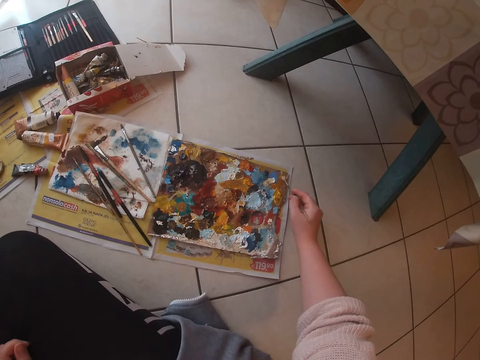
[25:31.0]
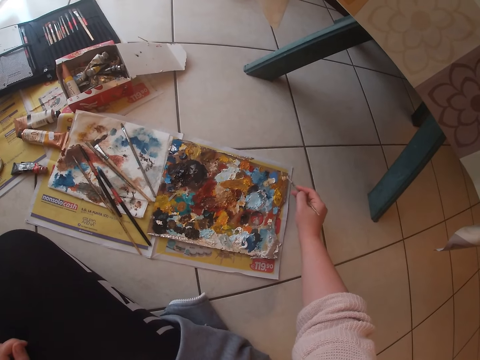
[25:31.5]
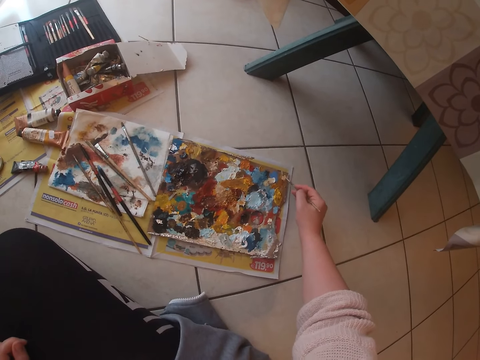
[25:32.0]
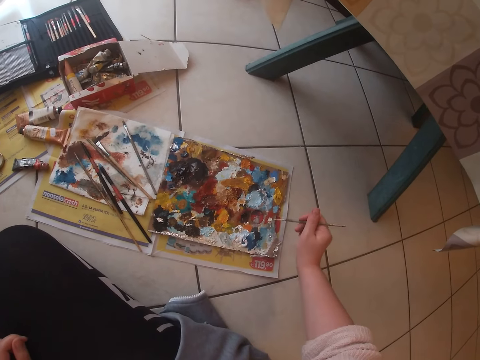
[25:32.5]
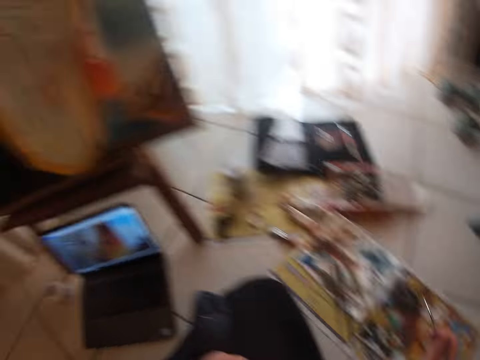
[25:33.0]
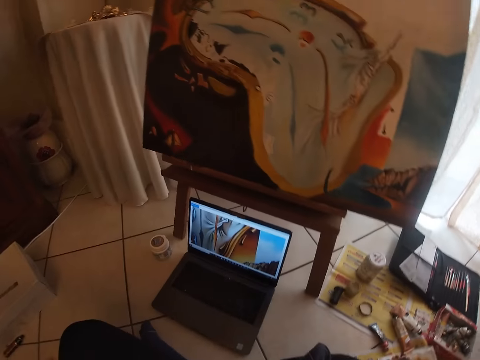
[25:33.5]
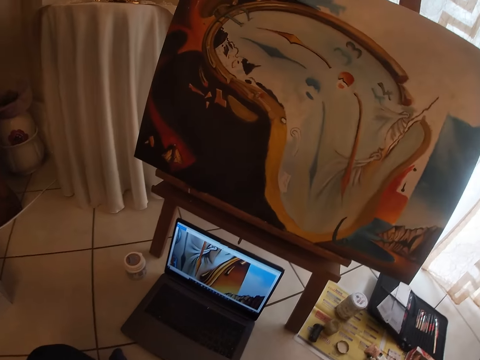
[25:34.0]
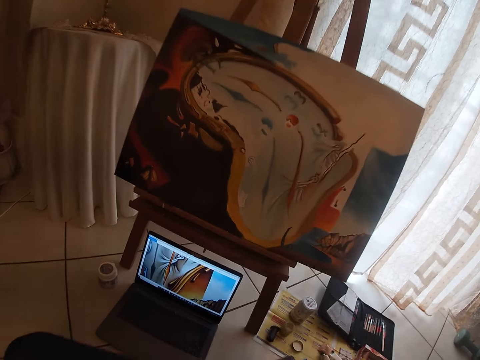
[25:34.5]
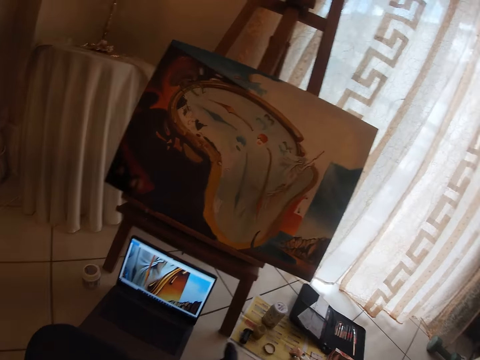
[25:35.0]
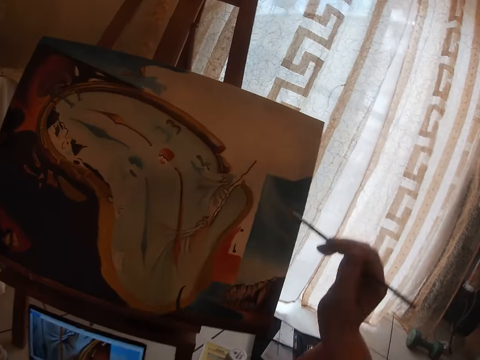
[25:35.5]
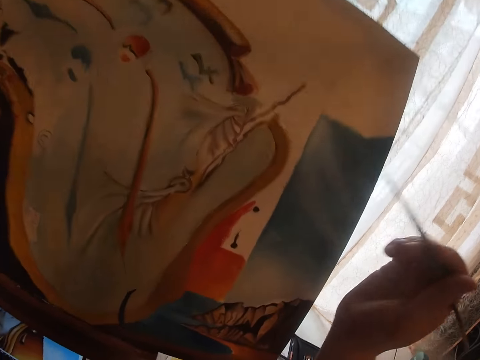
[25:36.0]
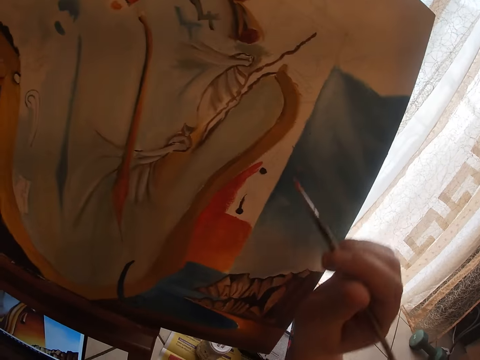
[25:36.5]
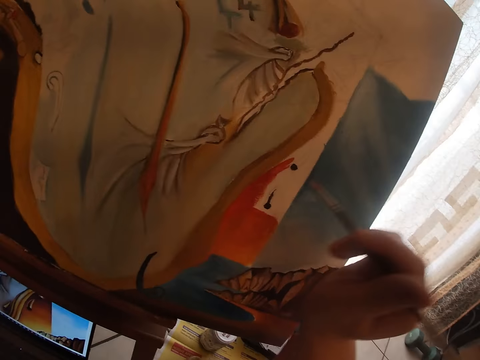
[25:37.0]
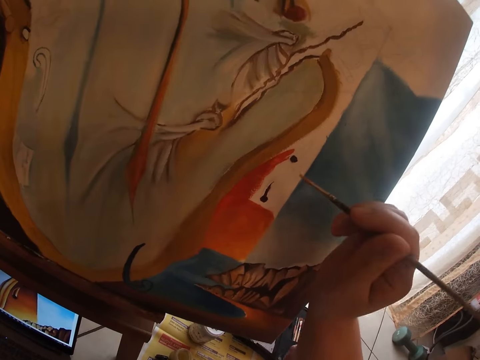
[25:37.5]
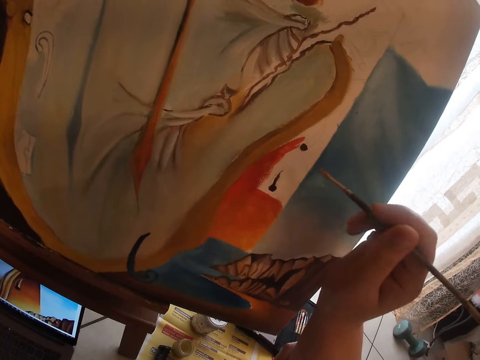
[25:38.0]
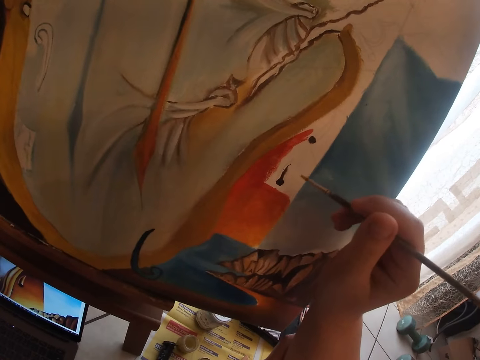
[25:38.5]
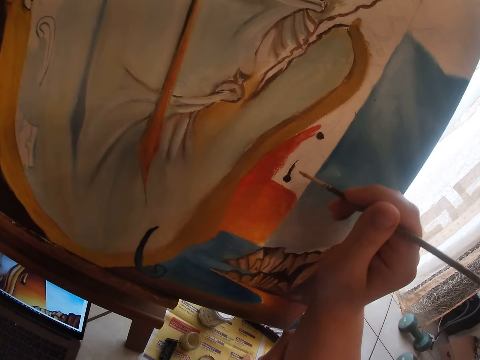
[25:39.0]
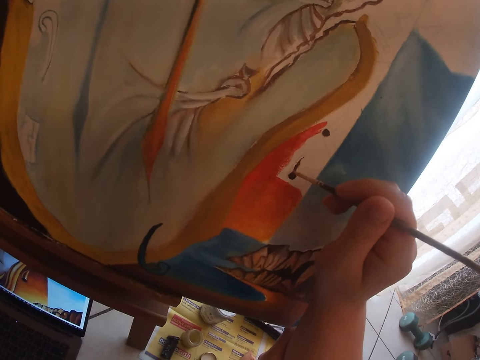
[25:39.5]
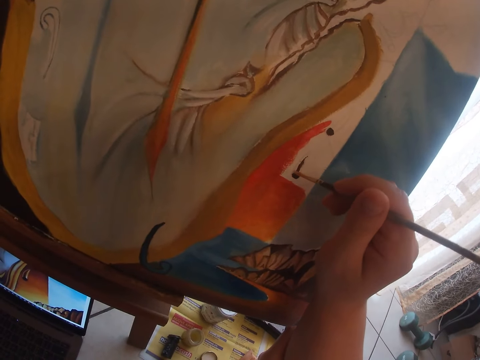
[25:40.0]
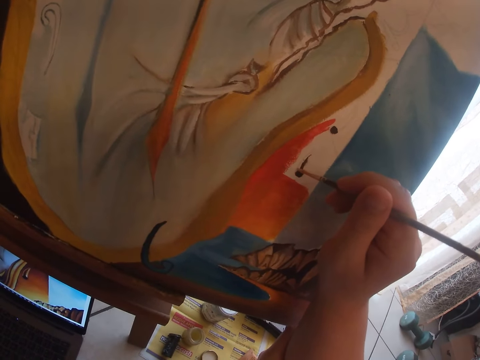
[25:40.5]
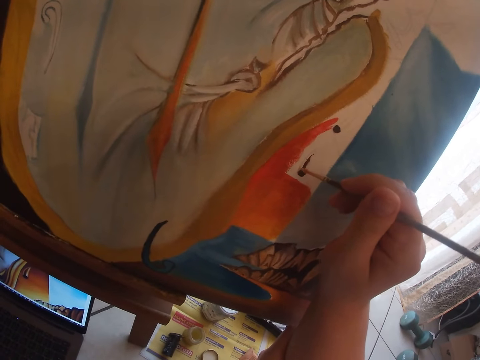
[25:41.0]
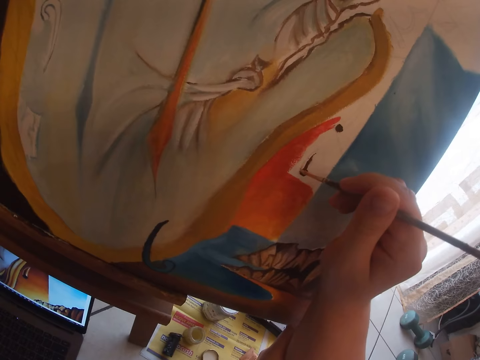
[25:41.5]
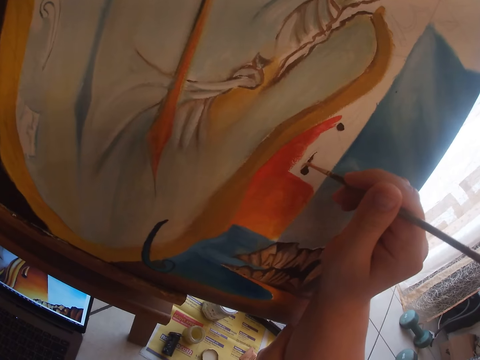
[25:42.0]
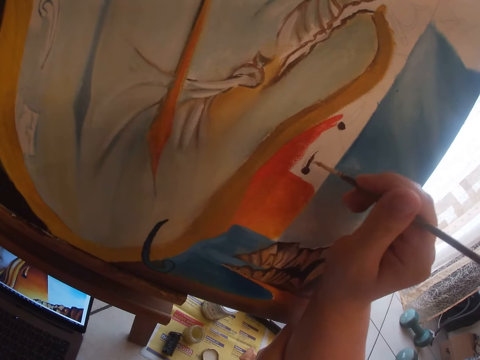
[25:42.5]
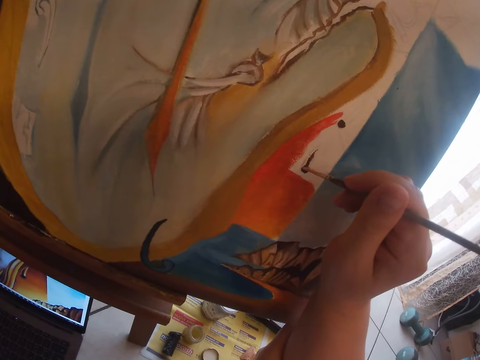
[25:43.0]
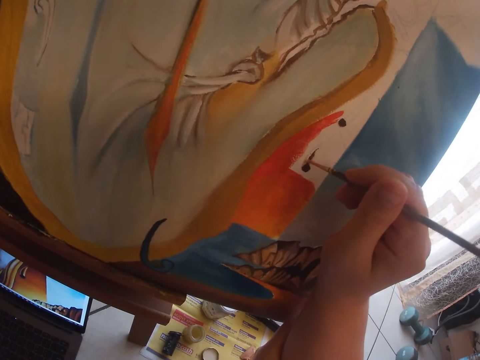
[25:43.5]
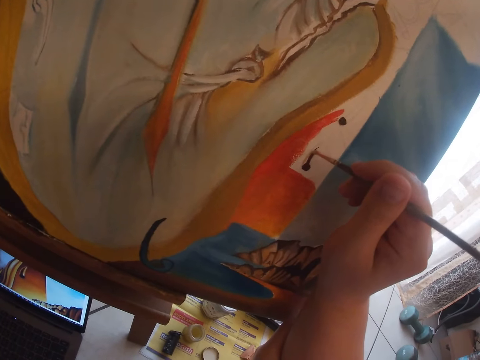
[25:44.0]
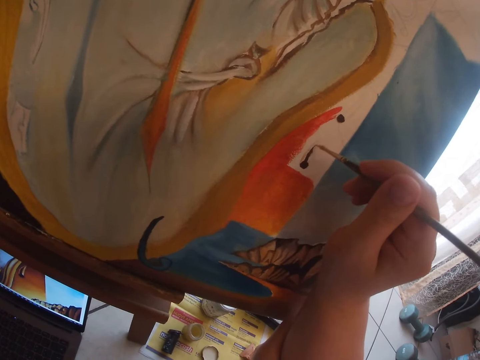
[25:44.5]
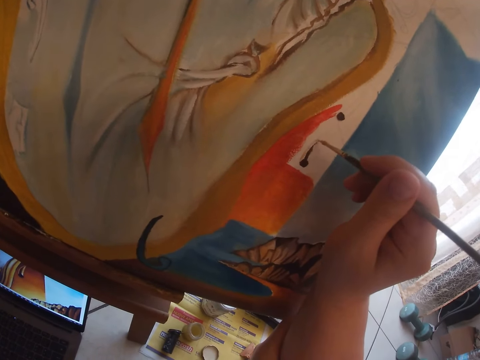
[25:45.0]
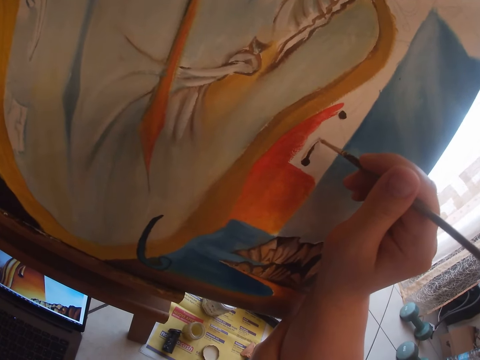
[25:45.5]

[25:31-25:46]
The camera wearer refers from a picture displayed on the laptop screen. They position the right hand with the paint brush on the canvas board. They paint on the canvas using the paint brush.

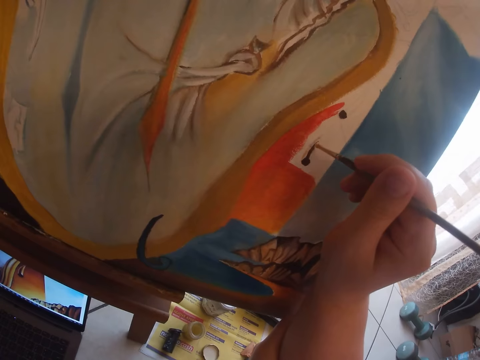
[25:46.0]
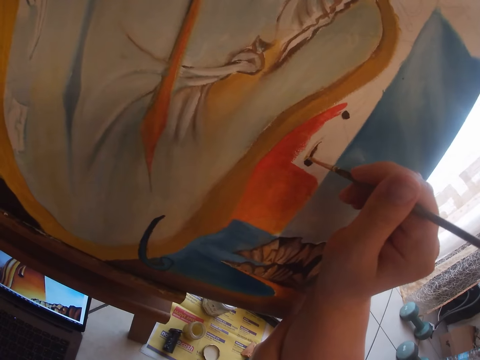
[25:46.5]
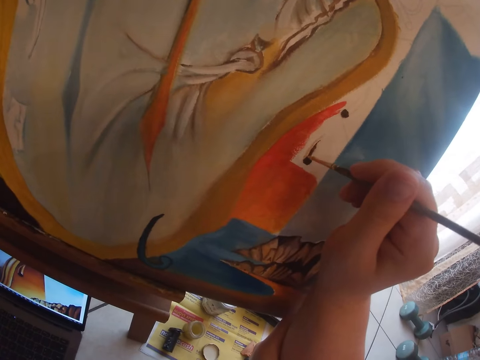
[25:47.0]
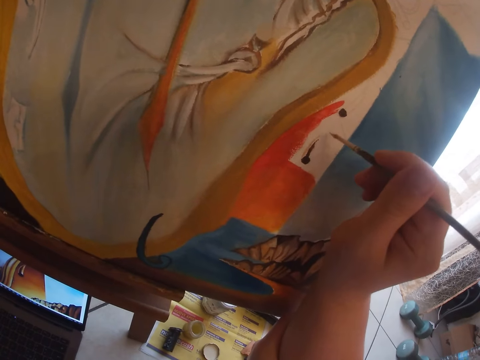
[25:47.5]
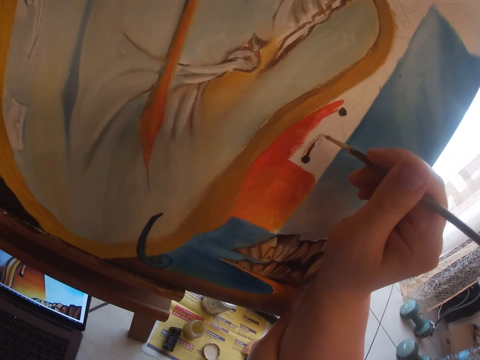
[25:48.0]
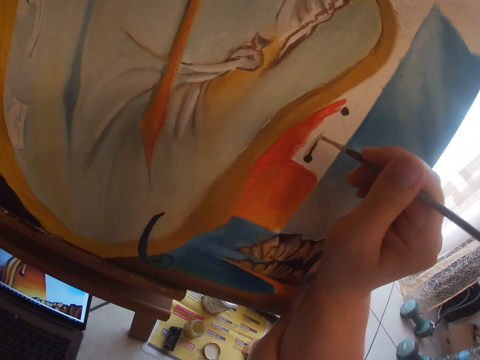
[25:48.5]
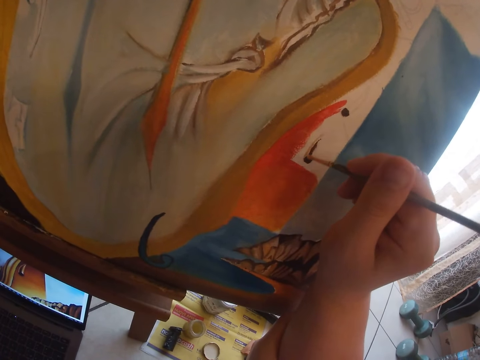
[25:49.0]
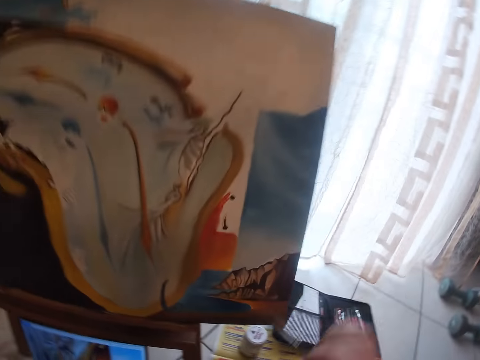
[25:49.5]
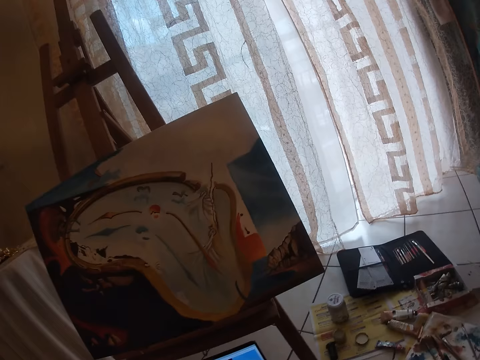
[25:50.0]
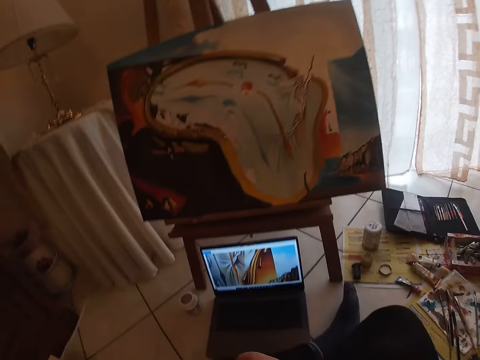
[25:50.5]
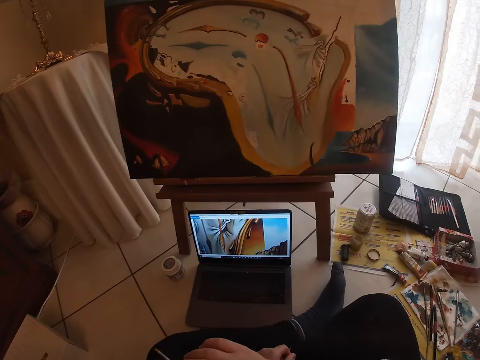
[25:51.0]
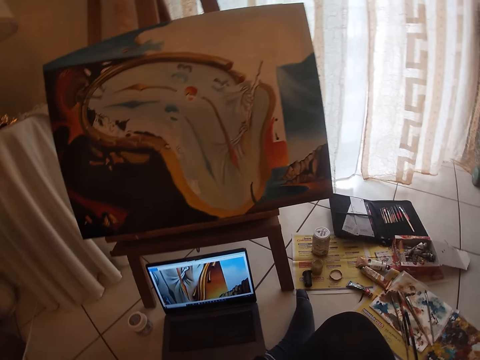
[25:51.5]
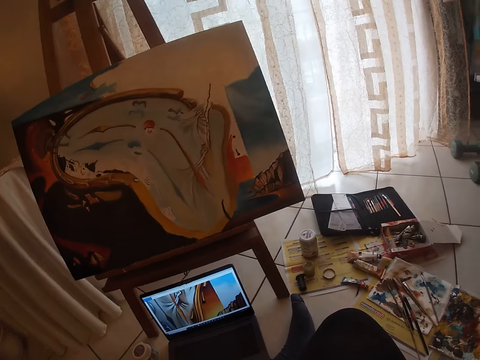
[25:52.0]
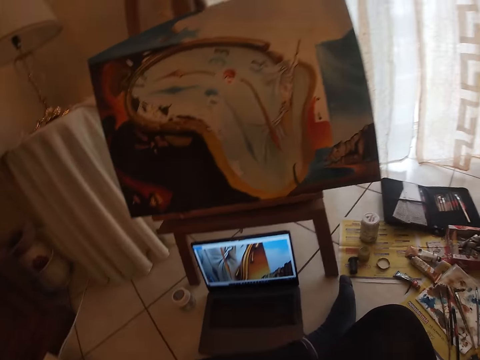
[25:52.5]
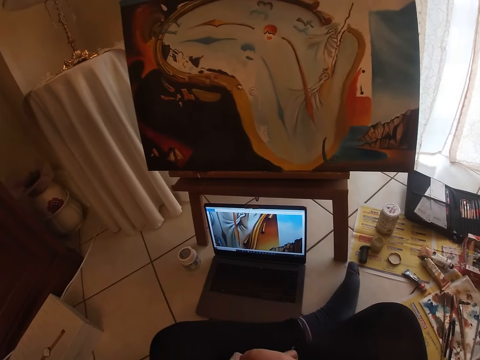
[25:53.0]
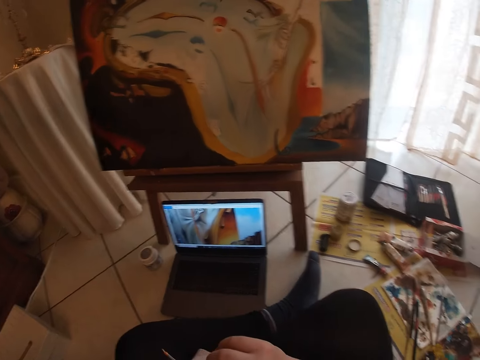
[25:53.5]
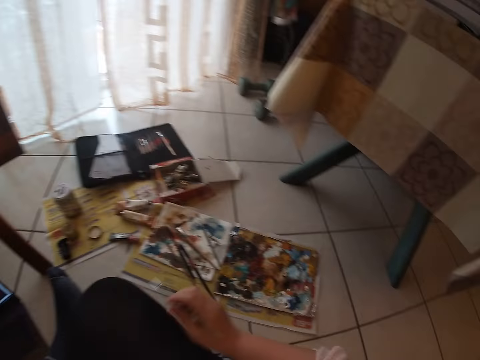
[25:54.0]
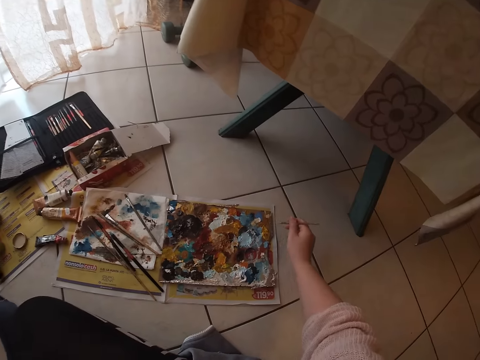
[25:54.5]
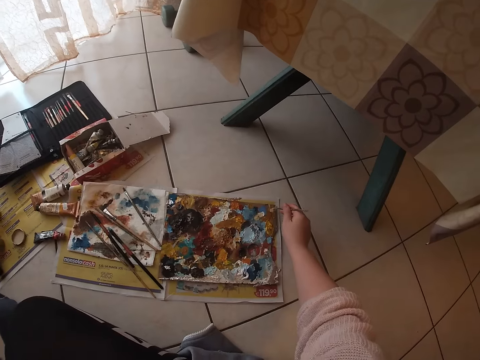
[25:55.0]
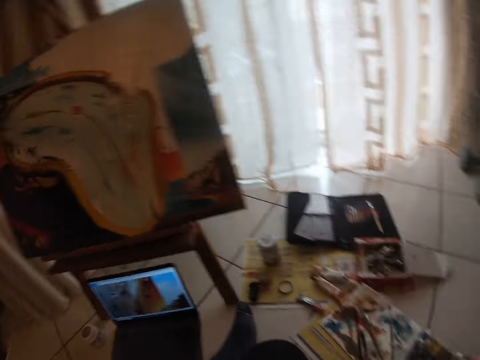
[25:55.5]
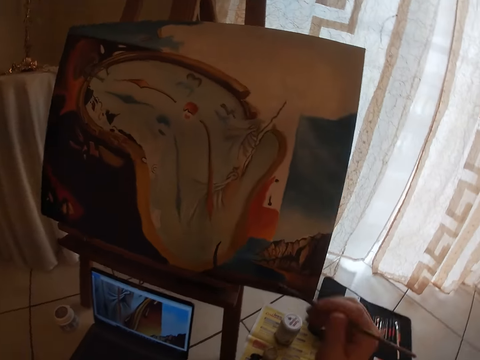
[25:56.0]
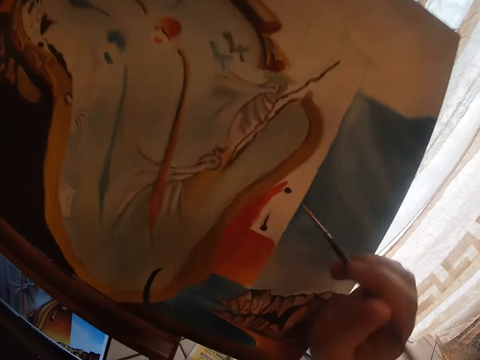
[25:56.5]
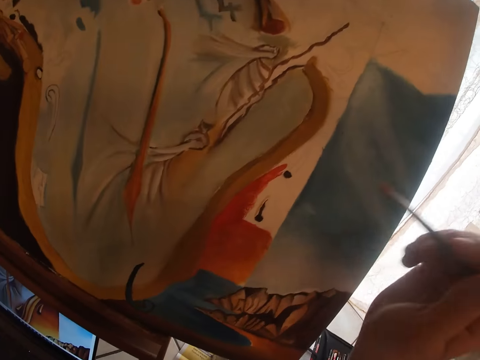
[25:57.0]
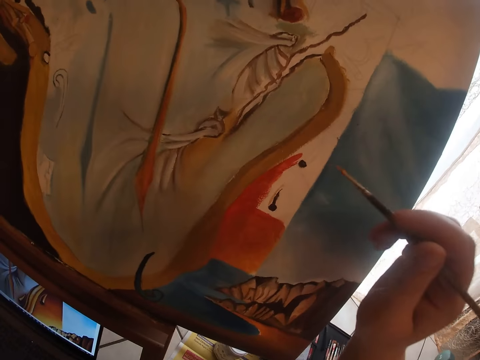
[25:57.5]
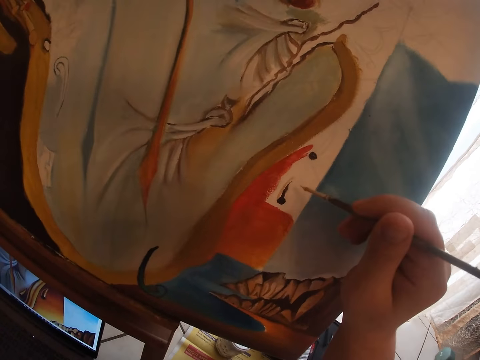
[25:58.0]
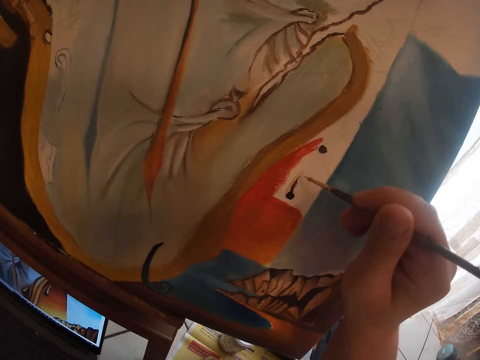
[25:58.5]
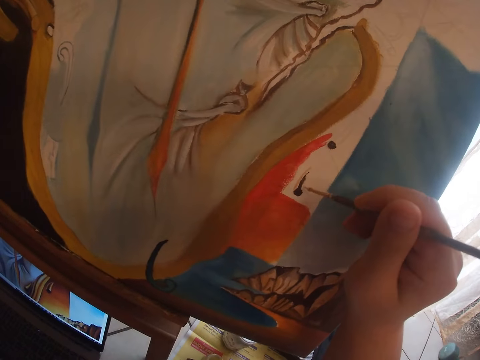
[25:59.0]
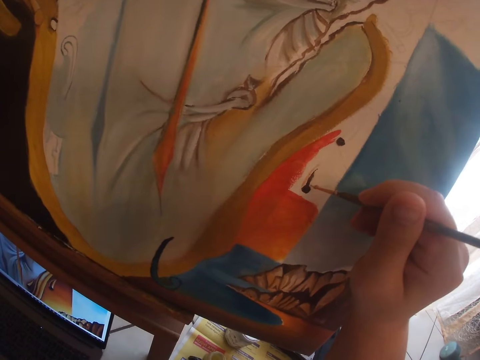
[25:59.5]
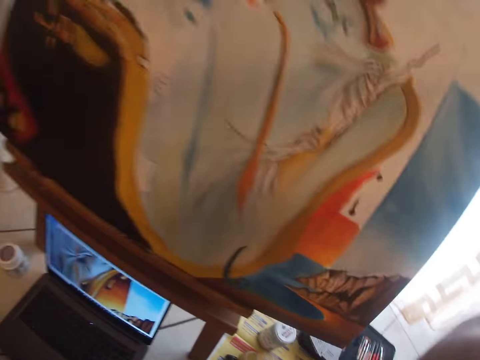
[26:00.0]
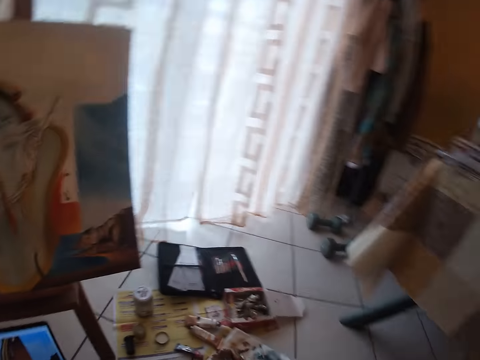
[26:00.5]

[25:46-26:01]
The camera wearer stops to paint. They refer from a picture displayed on the laptop screen. They turn towards the palette. They add color to the paint brush. They dab paint on the palette with the small detail brush. They turn towards the canvas. They paint on the canvas using the paint brush. They stop to paint.
